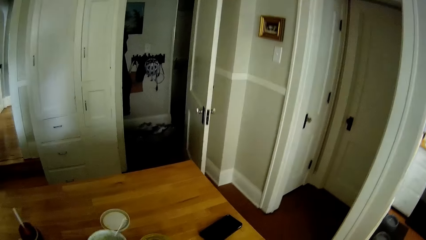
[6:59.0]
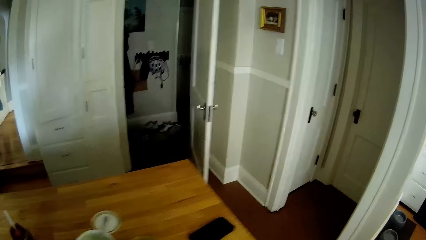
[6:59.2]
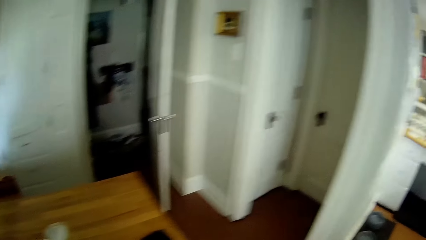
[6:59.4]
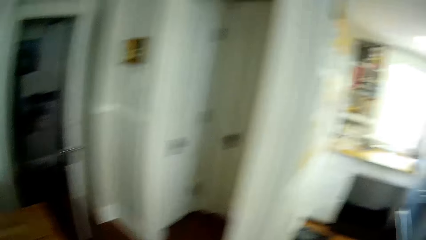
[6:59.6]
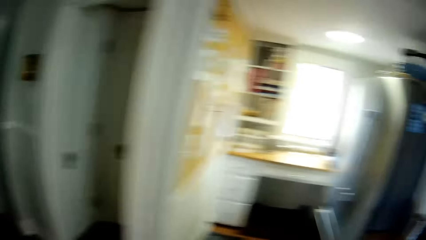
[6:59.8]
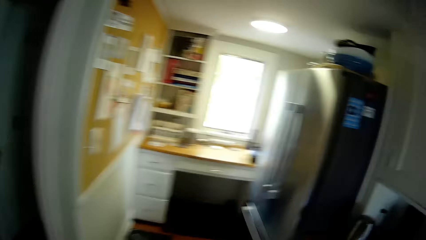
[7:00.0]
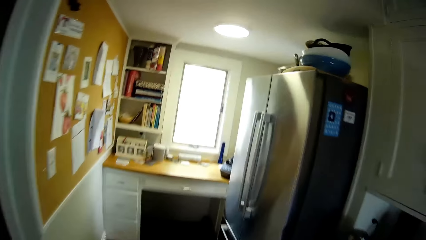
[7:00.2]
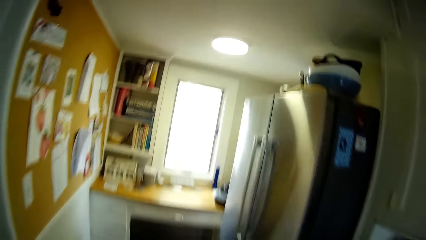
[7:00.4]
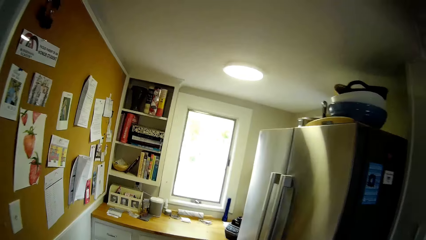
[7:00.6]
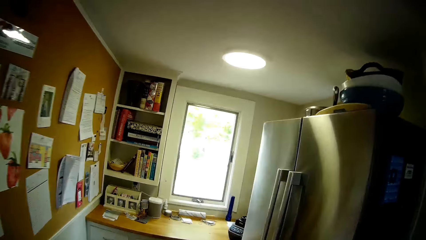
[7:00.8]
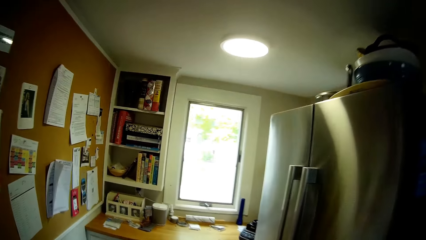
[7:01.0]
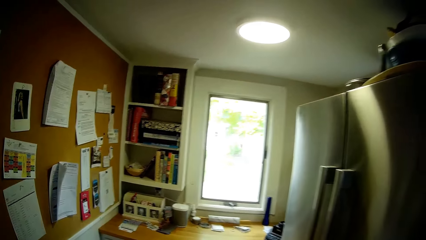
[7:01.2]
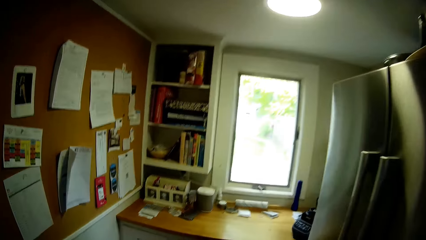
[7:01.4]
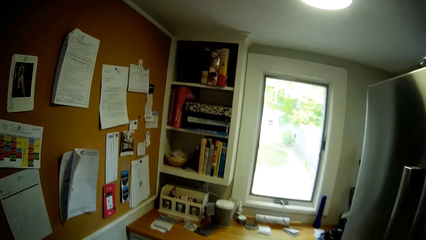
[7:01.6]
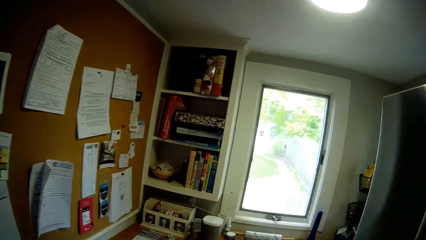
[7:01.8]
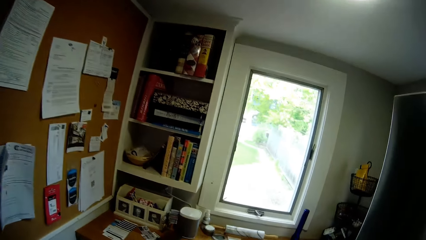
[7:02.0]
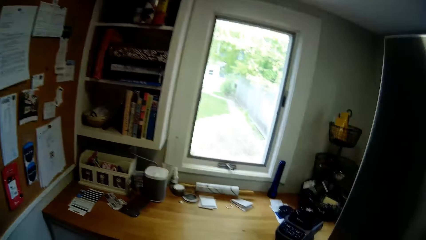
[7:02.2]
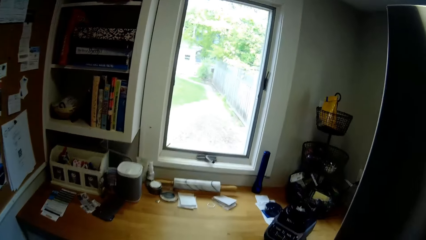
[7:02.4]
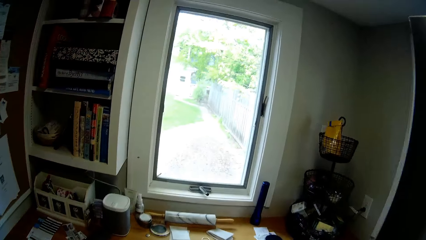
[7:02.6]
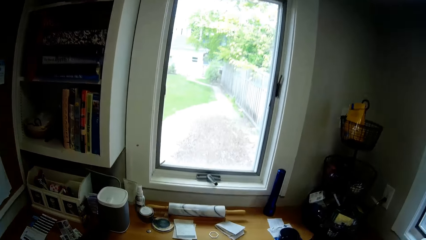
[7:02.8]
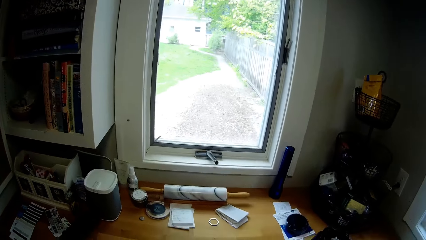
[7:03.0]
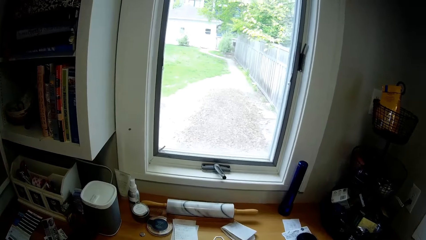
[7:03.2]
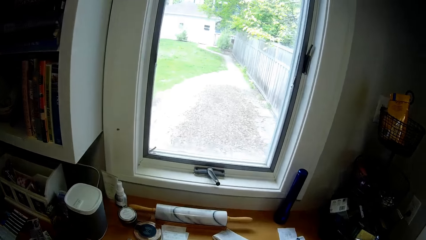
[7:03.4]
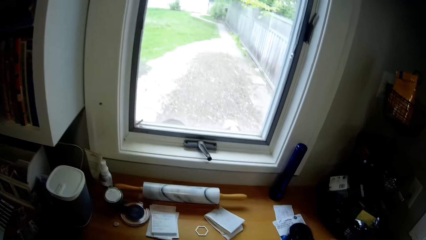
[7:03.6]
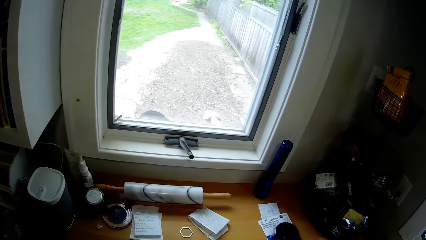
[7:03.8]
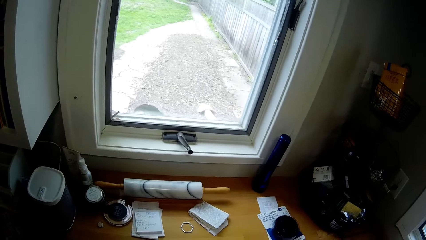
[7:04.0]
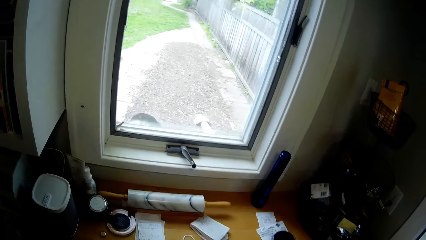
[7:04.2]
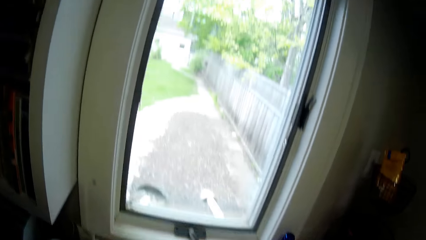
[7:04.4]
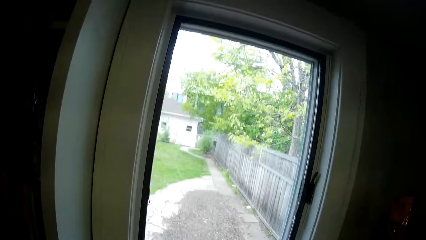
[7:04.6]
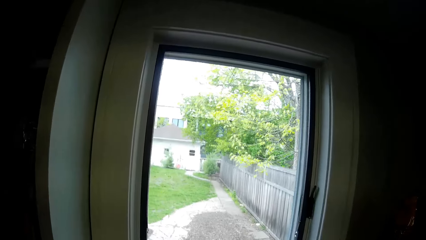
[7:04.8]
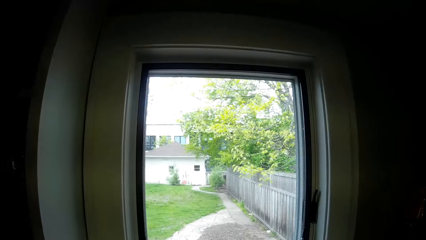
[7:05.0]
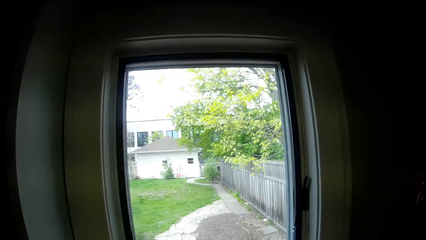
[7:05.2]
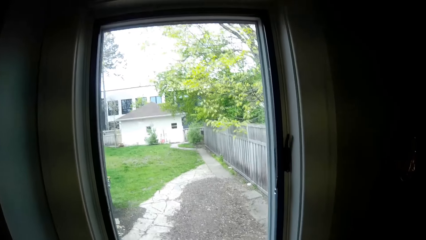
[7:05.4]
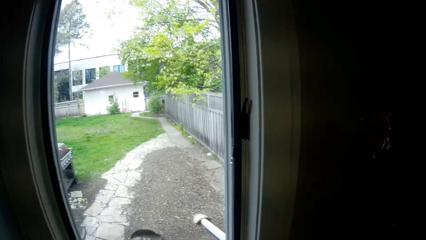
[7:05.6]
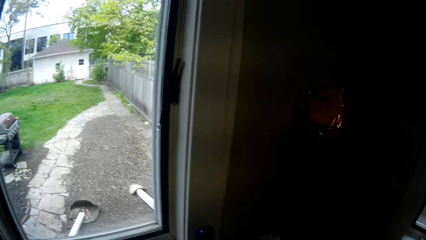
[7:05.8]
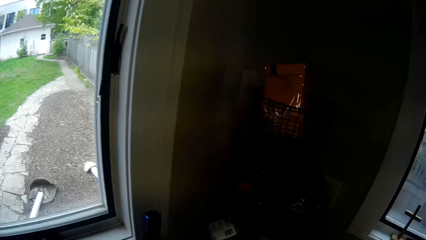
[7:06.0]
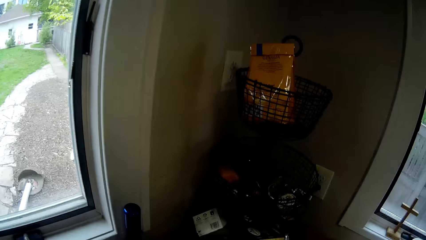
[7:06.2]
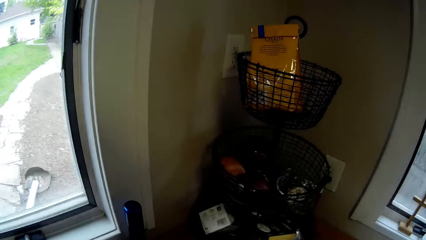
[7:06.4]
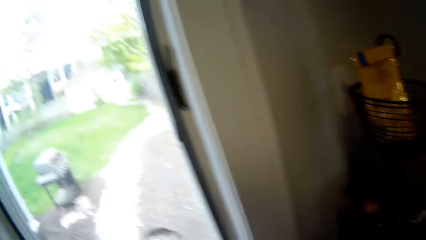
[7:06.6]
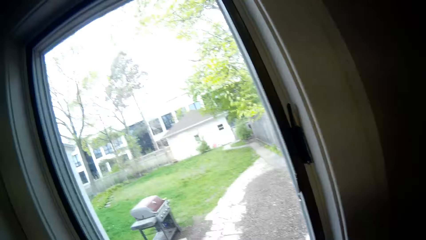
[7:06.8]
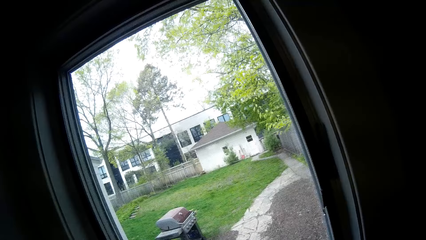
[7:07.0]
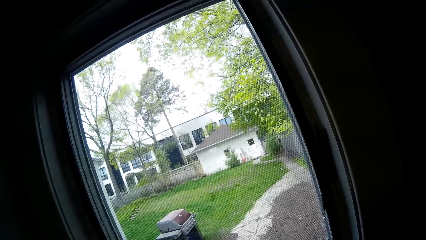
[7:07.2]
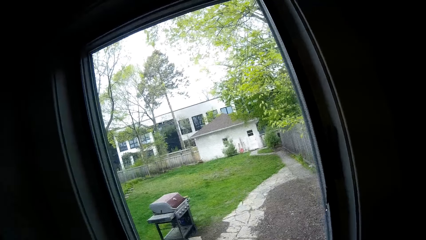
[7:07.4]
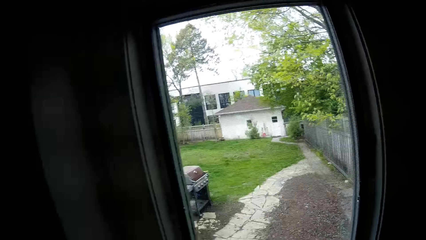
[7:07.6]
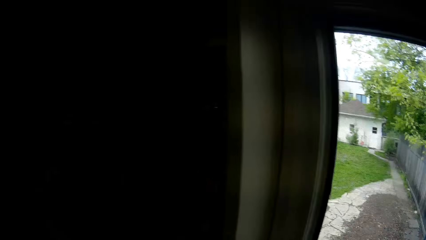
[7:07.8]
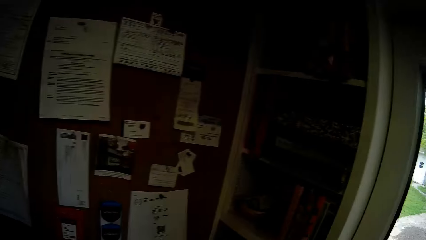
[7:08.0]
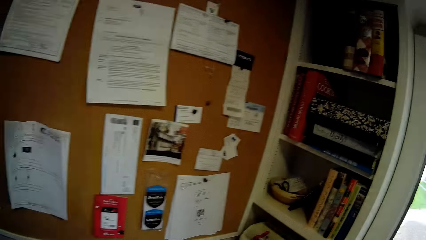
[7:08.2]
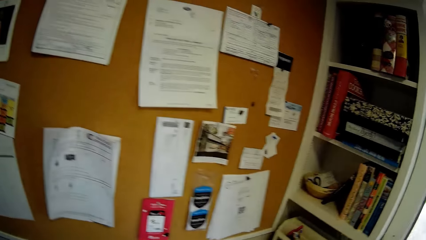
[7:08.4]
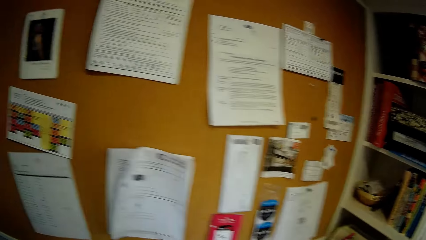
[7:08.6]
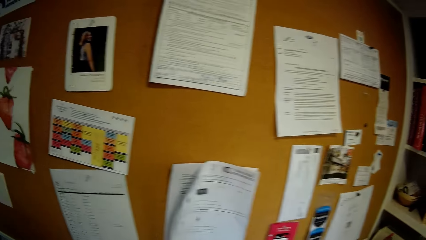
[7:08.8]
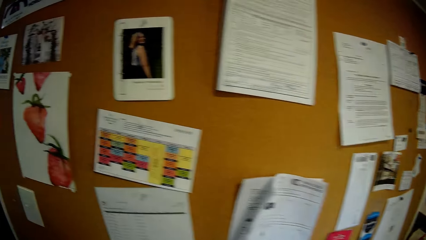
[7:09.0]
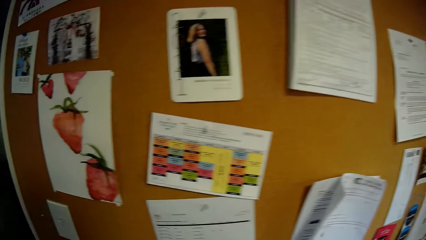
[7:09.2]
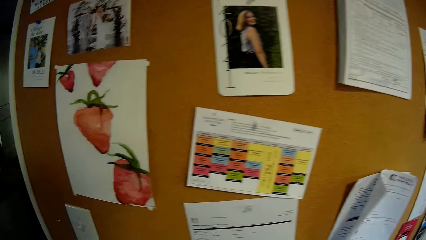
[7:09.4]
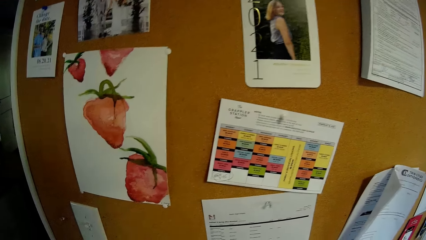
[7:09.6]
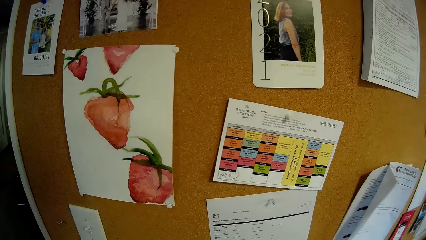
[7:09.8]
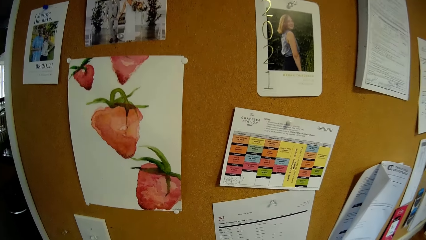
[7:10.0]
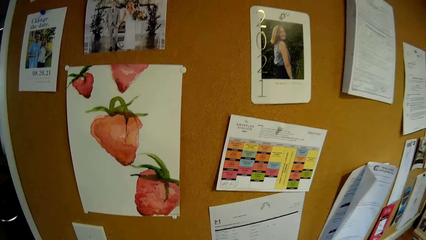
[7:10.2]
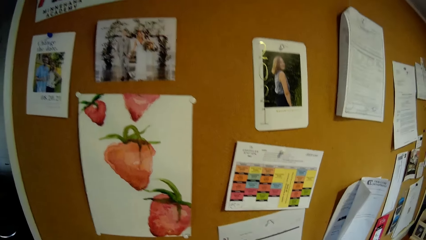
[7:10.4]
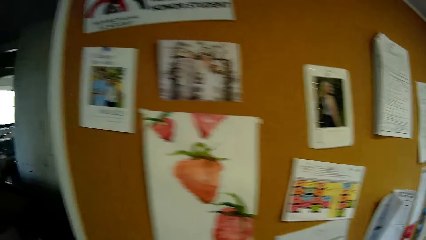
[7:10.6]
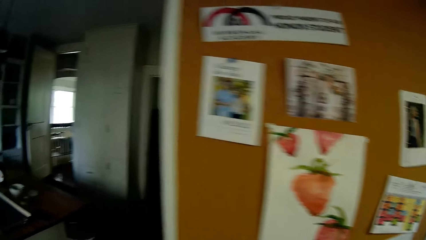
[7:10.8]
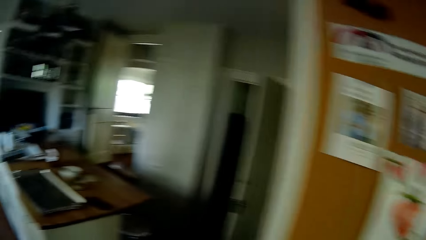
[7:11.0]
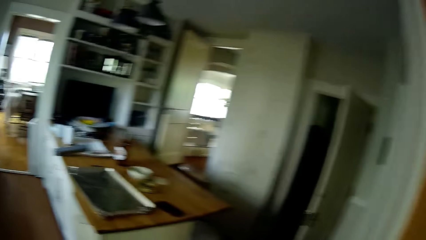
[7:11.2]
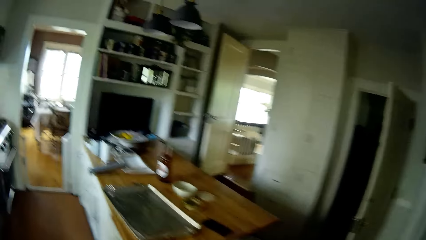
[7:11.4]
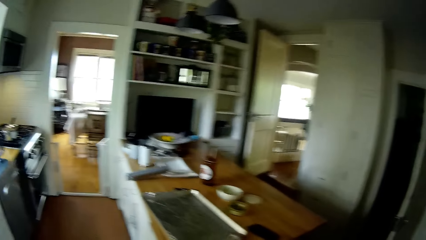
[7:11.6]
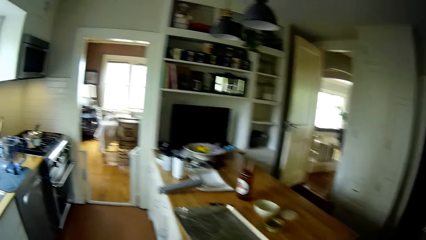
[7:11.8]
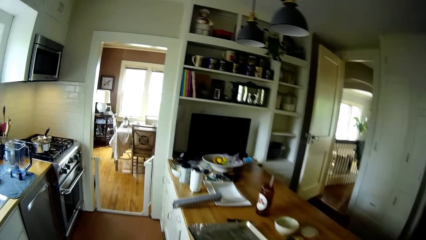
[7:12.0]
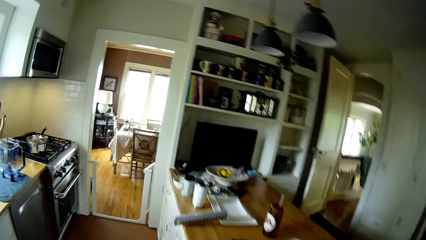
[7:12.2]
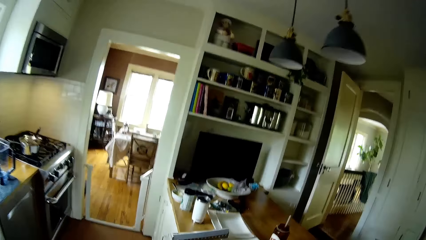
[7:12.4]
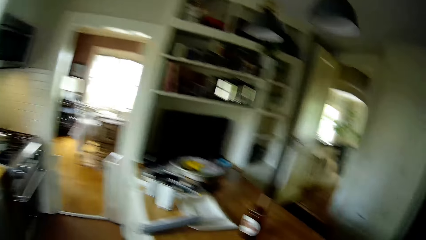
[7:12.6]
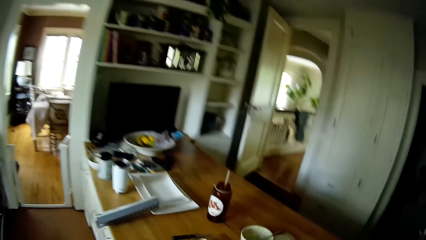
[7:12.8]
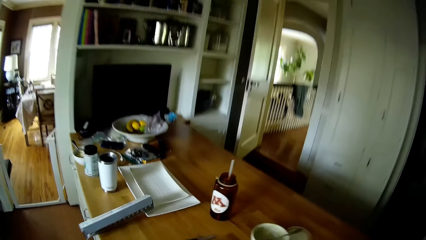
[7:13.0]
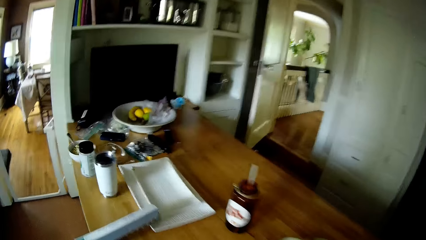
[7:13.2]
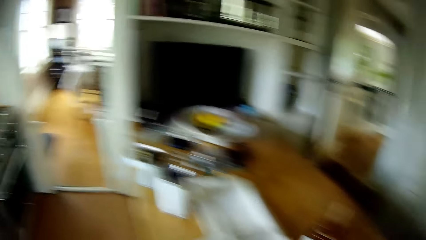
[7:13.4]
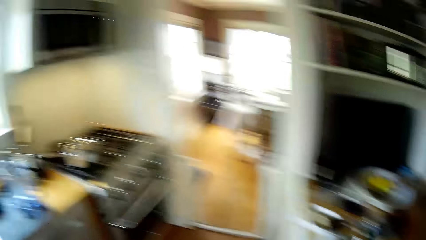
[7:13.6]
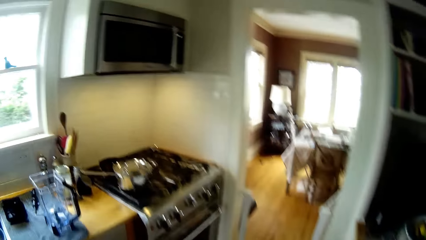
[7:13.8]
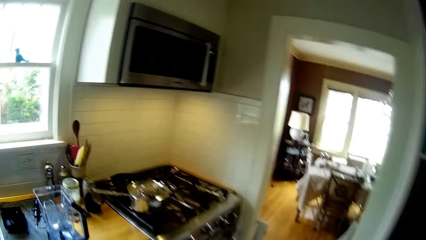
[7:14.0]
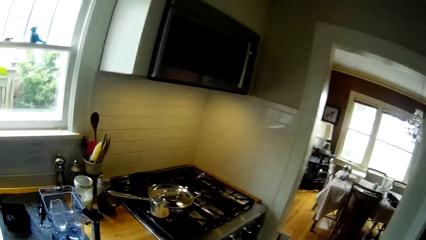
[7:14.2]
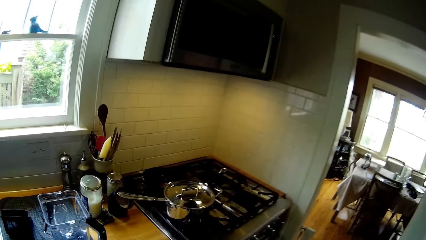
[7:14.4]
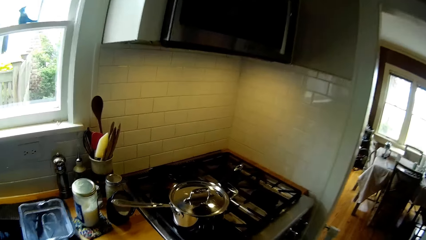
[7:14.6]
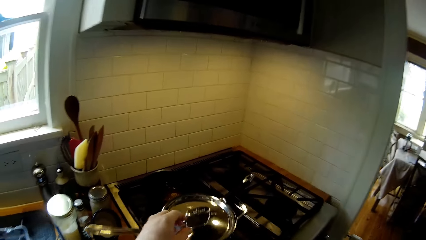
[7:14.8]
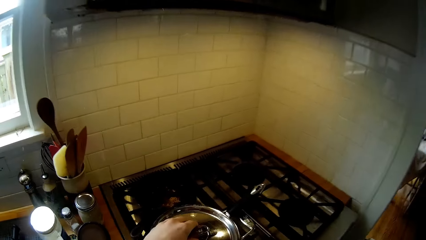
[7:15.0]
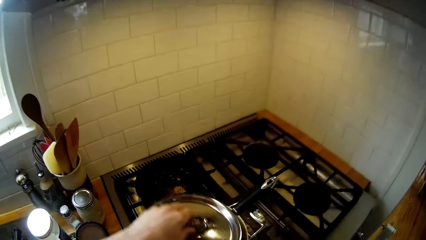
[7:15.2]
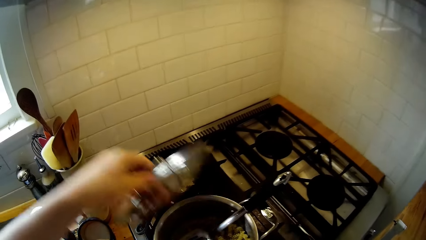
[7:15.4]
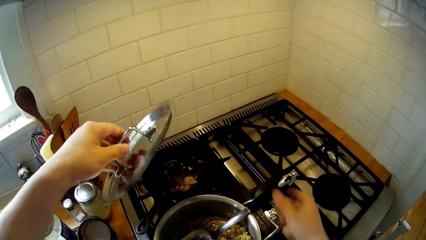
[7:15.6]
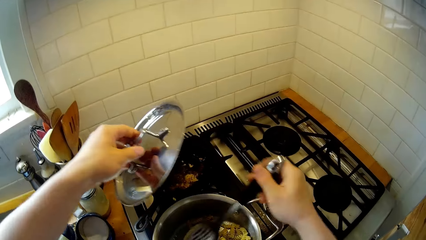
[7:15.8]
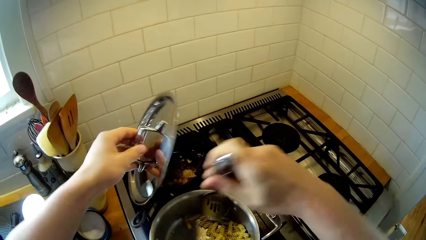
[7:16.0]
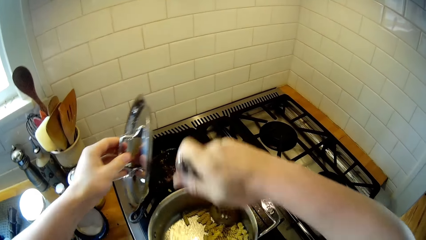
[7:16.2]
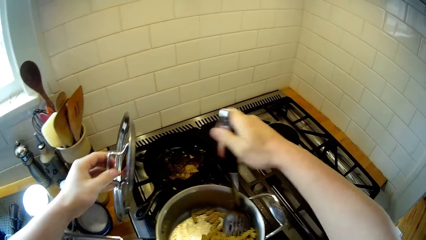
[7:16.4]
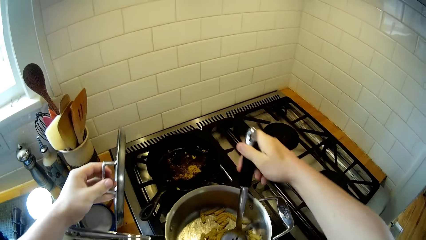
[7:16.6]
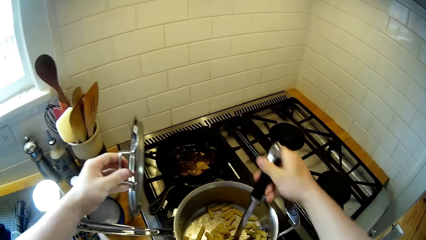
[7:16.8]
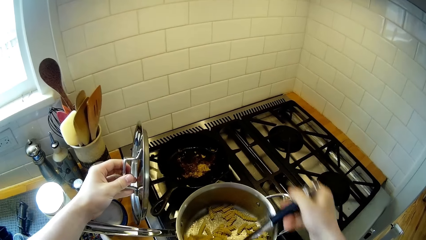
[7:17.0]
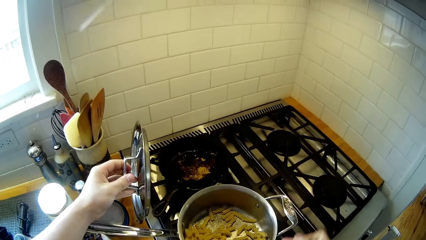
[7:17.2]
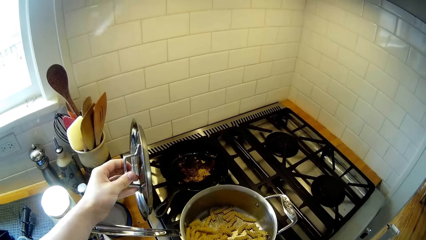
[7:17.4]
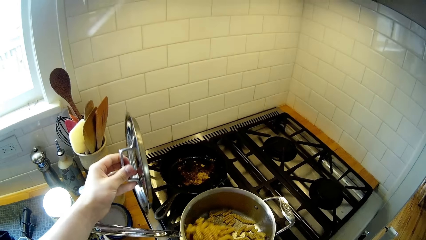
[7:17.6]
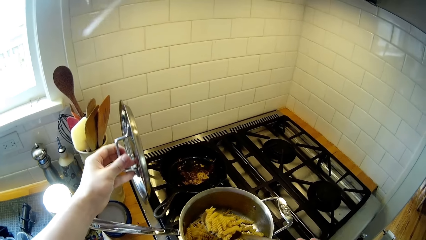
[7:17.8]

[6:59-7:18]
The camera wearer places the plate of noodles on the counter. He walks around. He soliloquizes the song. He picks up the cover of a pot on a cooker with his left hand. He scoops the spaghetti with a spoon in his right hand.
